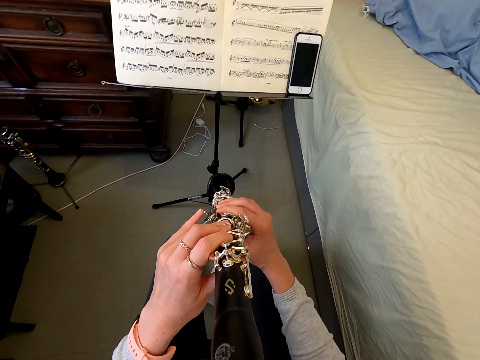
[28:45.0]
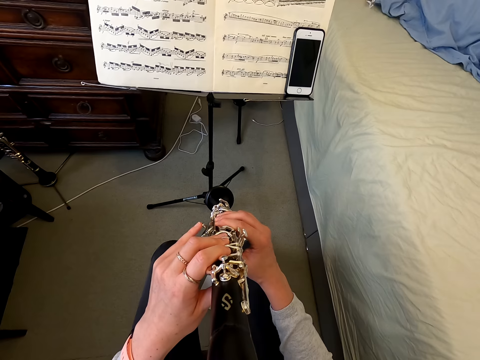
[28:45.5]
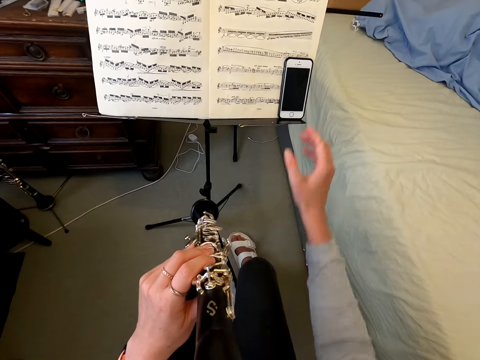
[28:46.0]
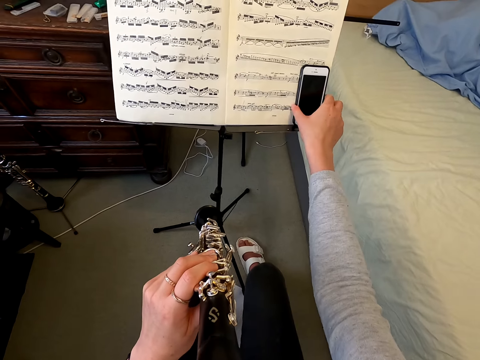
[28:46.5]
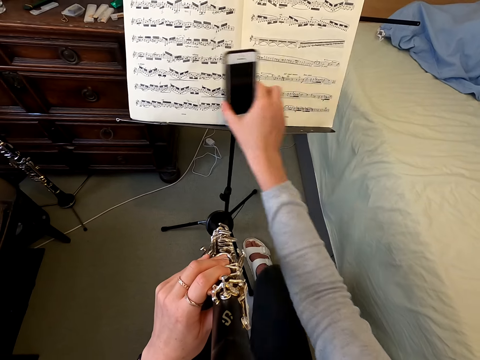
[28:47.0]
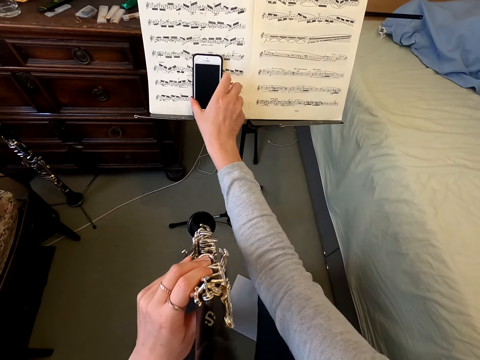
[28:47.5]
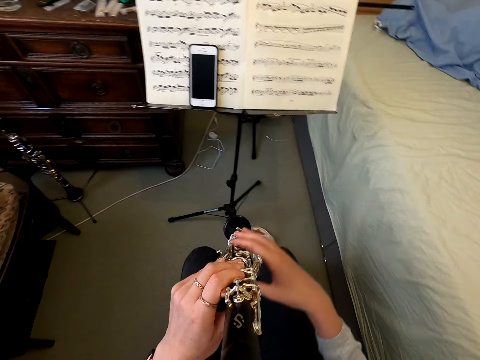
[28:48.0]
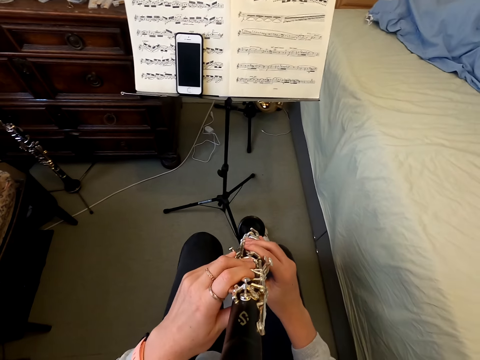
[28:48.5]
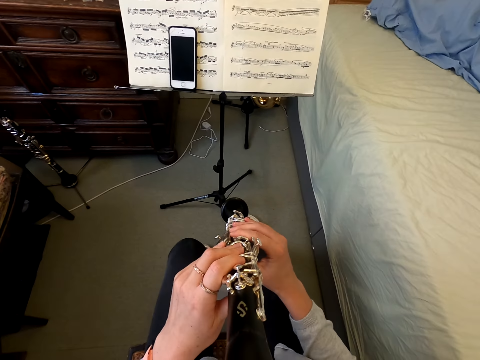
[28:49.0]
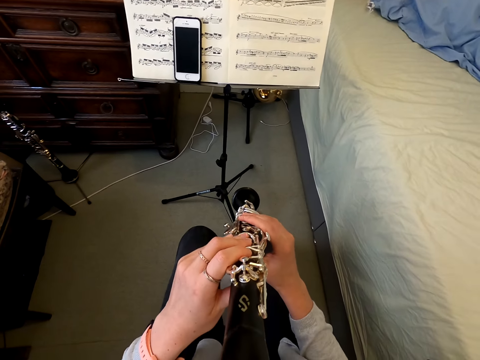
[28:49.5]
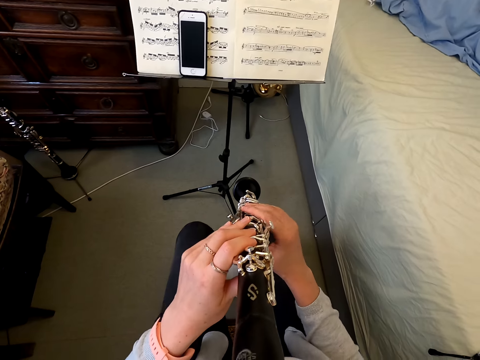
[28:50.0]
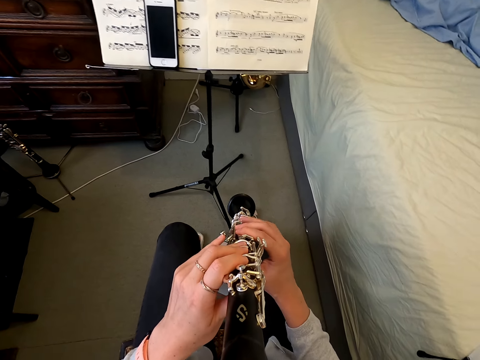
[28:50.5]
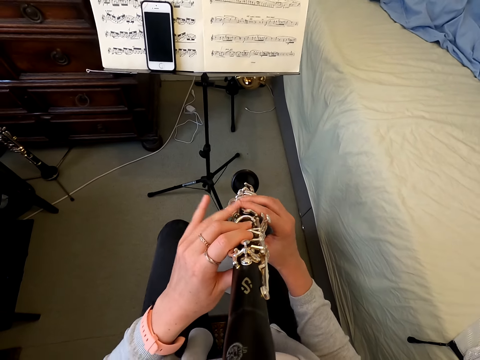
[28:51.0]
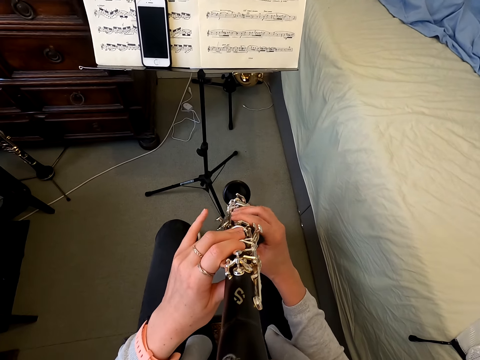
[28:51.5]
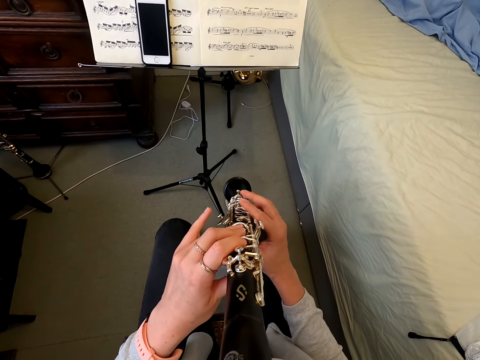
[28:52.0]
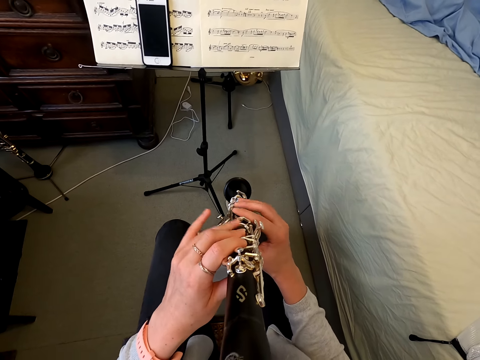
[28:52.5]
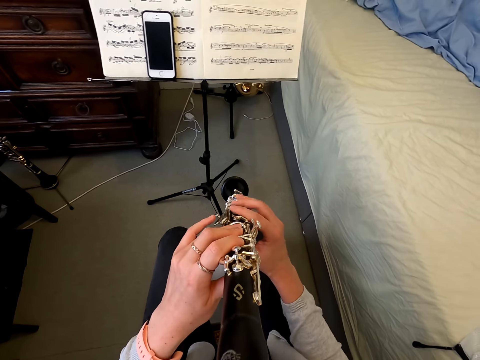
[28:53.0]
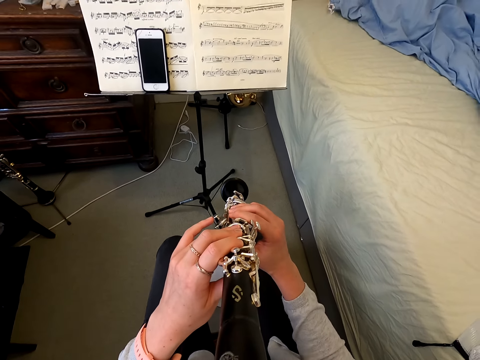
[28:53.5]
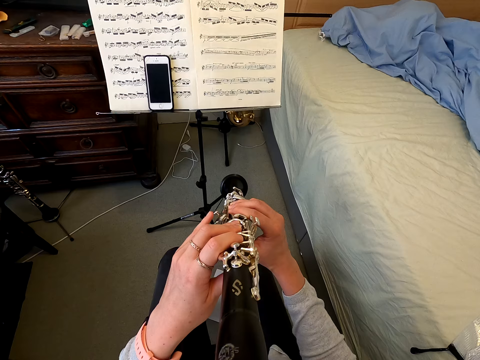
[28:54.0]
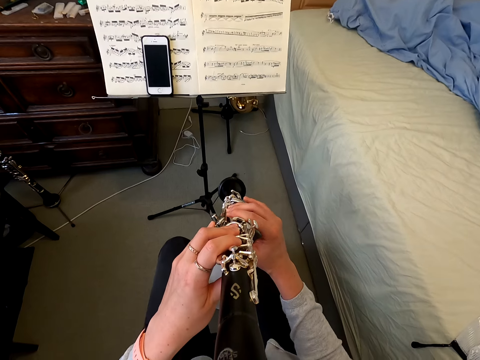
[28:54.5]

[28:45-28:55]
The camera wearer picks up their phone. They place their phone on the song book. They hold the reed instrument. They play the reed instrument.

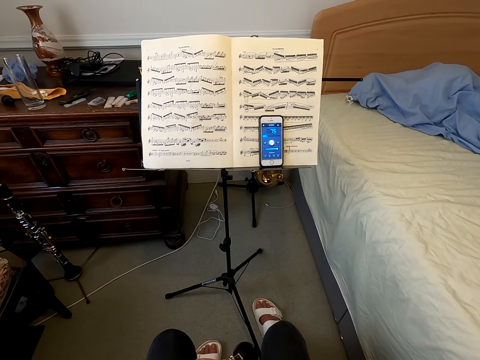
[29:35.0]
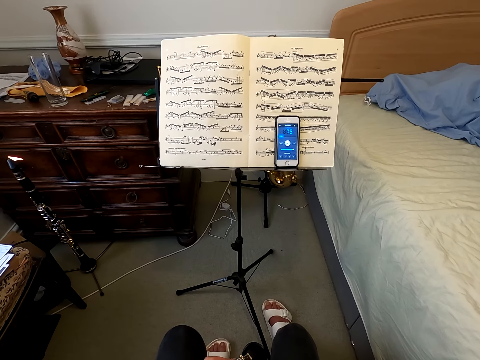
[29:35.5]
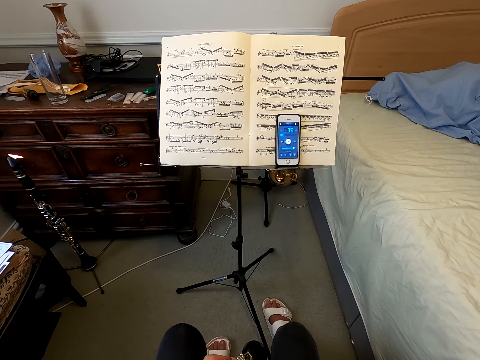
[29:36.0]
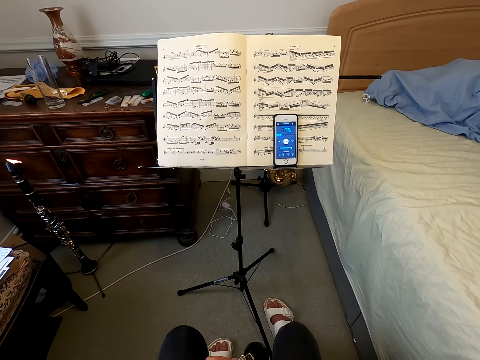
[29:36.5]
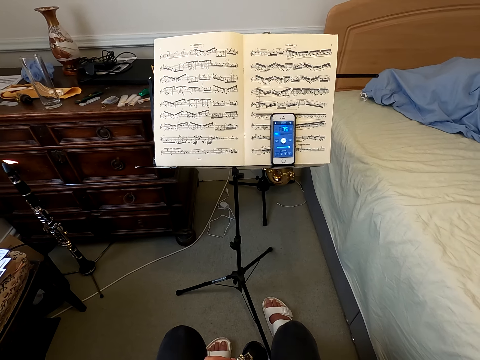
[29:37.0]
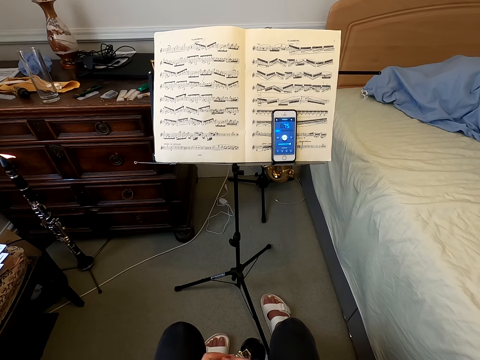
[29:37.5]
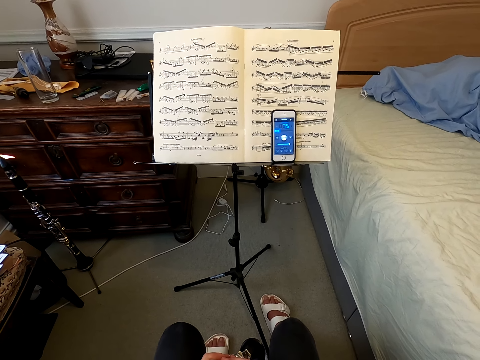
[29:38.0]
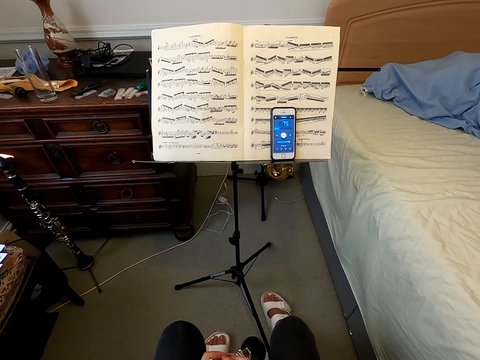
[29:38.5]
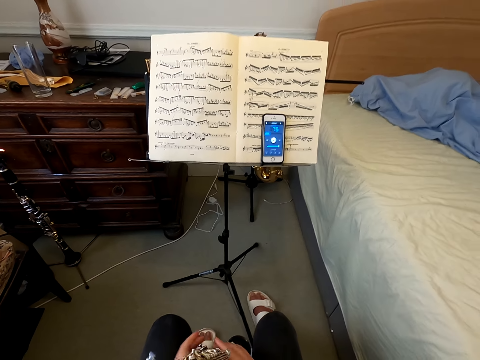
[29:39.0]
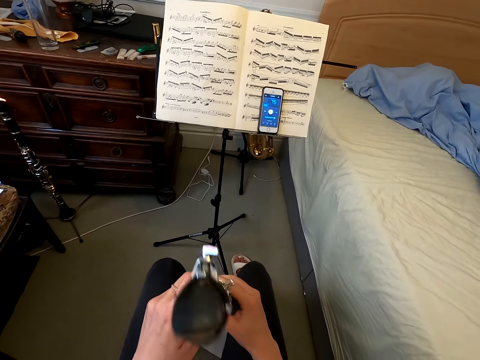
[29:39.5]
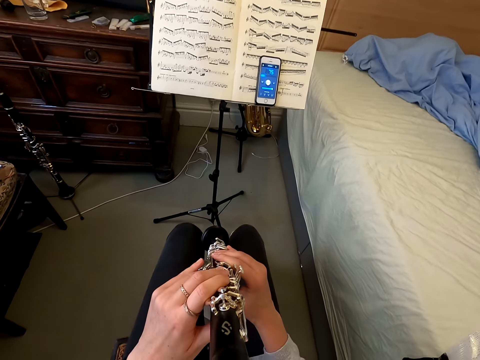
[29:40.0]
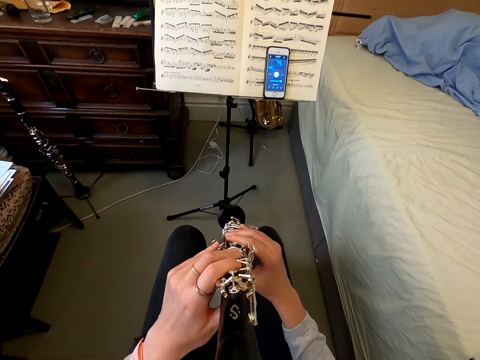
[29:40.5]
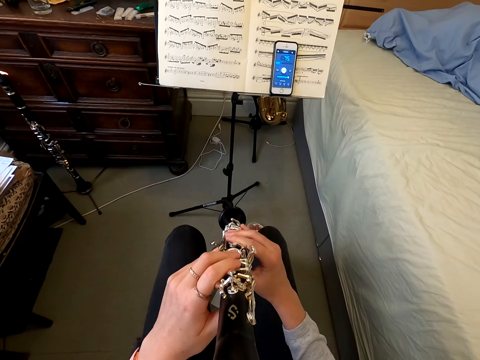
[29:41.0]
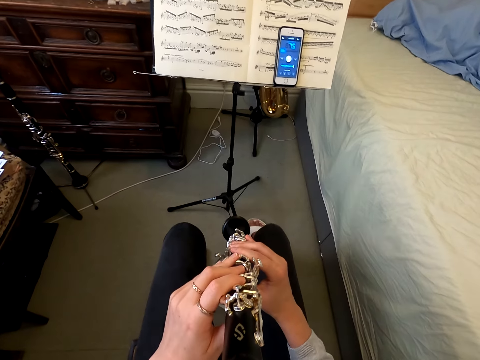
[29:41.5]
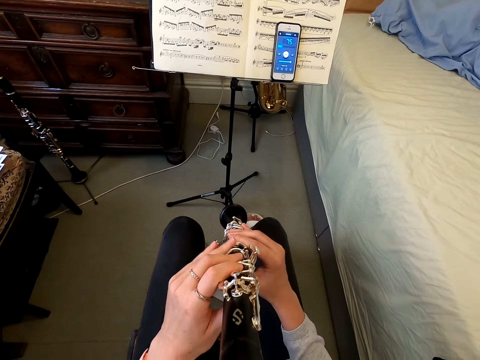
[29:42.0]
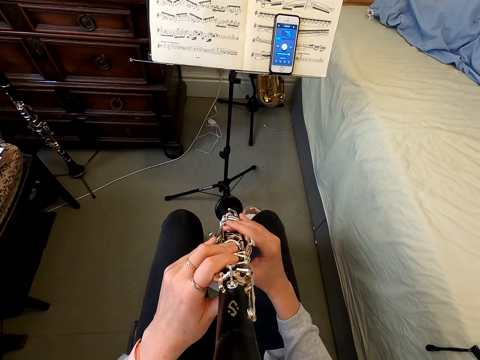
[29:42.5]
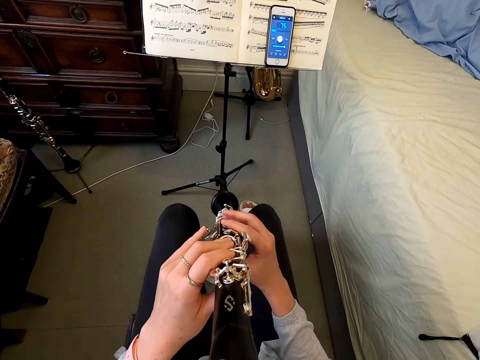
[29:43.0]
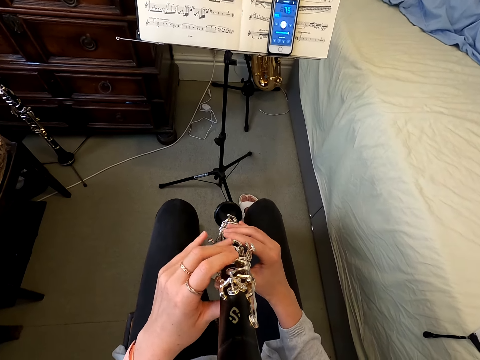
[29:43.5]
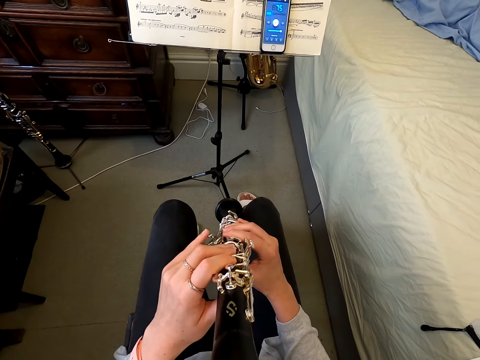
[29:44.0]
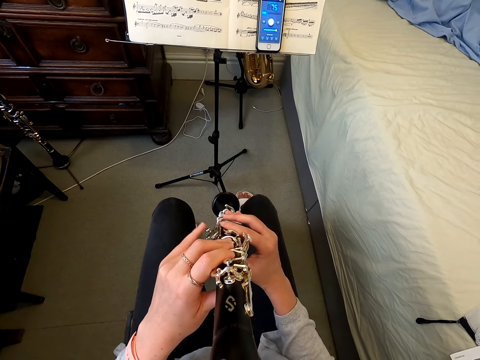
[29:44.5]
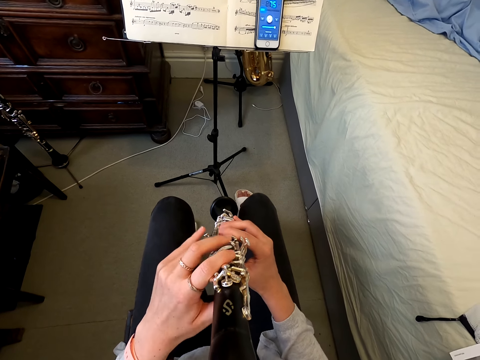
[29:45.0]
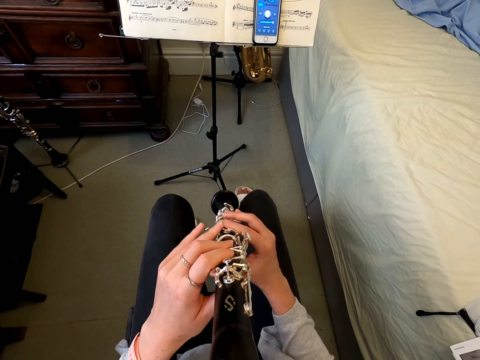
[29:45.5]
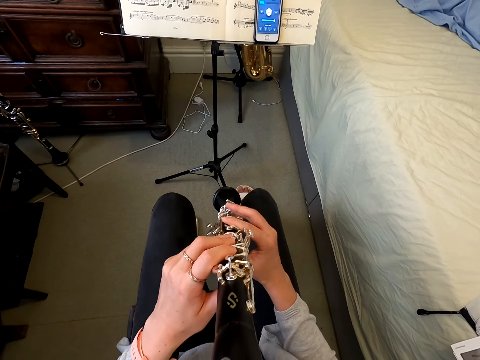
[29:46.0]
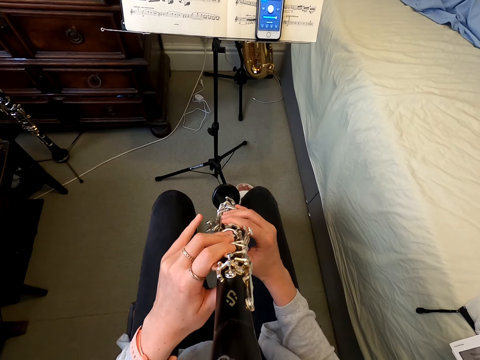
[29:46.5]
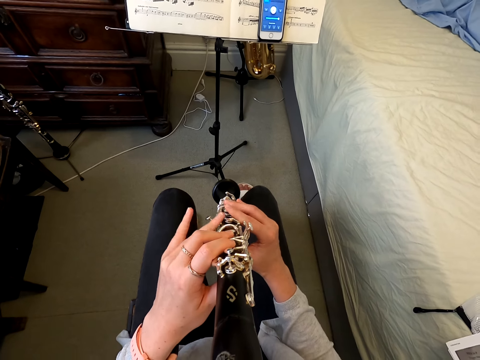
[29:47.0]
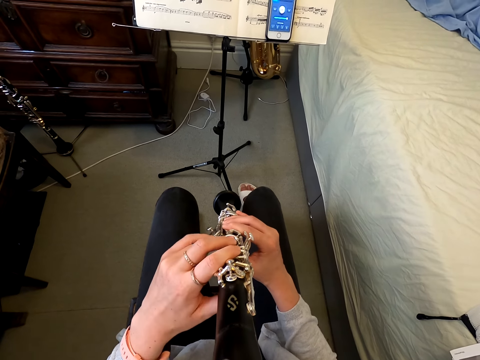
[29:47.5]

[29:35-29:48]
The camera wearer stares at the book. They play the clarinet.

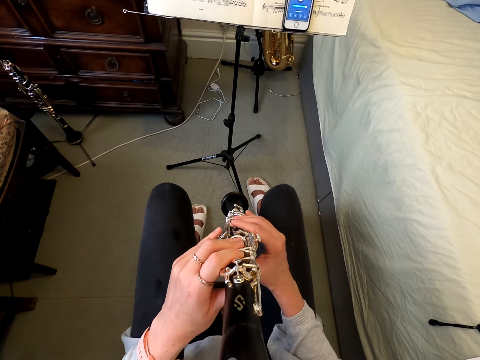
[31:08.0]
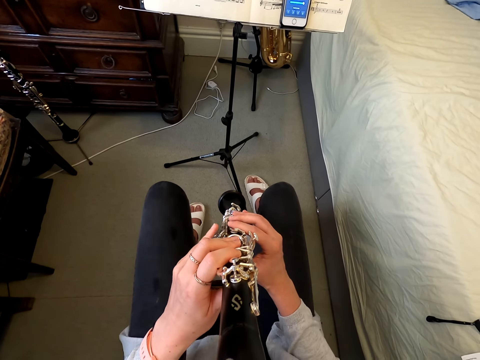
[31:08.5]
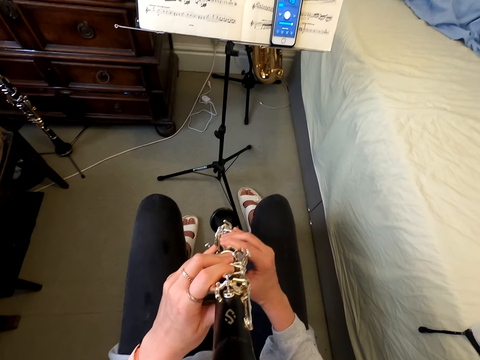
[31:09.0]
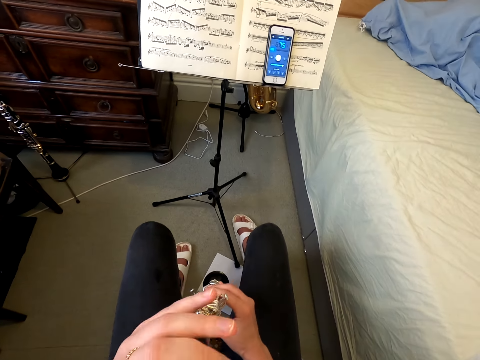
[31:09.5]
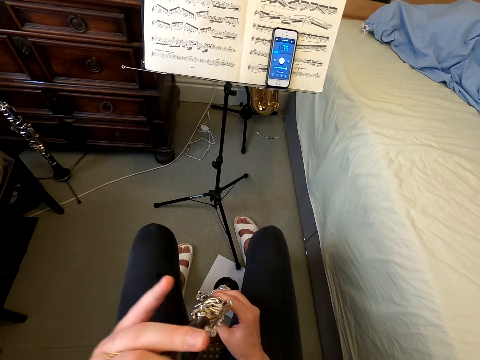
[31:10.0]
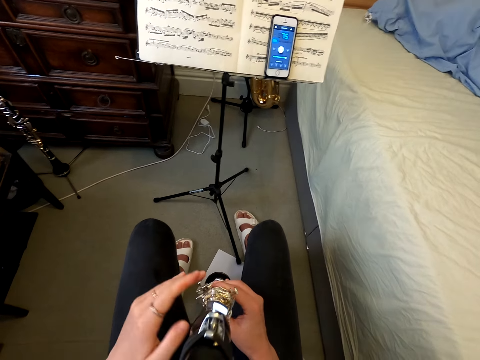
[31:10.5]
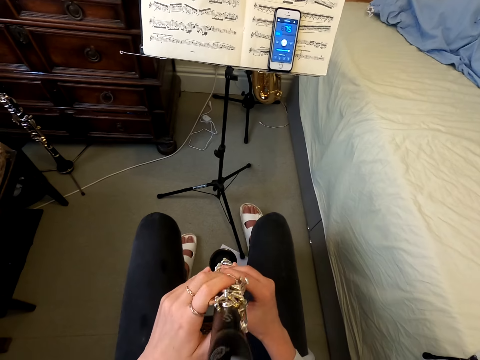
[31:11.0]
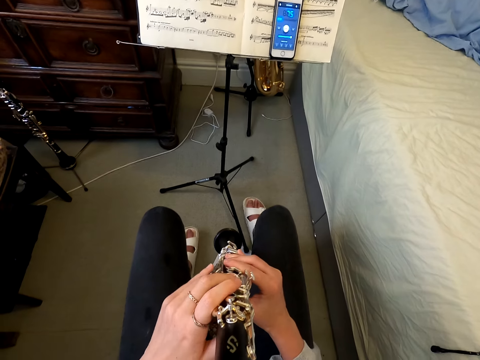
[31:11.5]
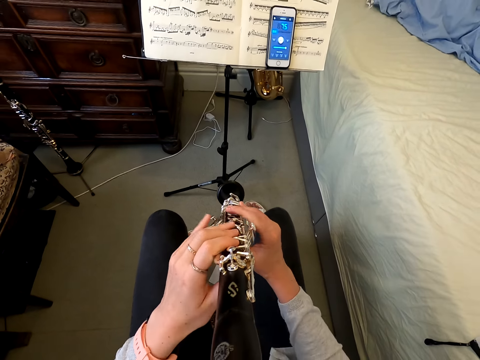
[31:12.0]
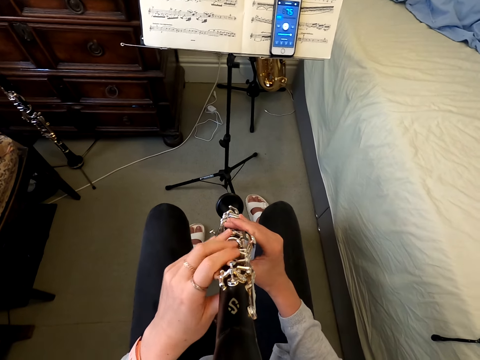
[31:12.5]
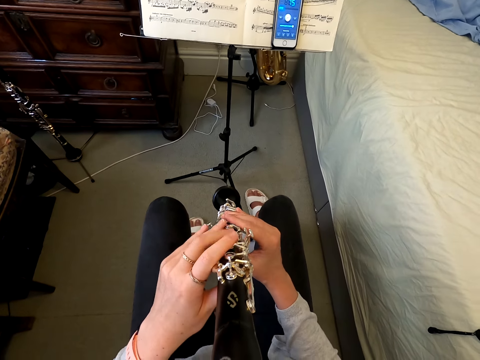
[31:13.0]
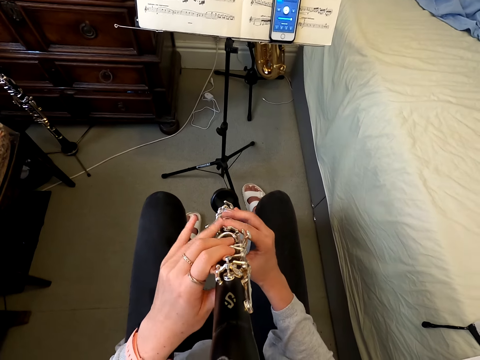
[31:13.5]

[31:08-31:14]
The camera wearer holds a reed instrument. They play the reed instrument.
